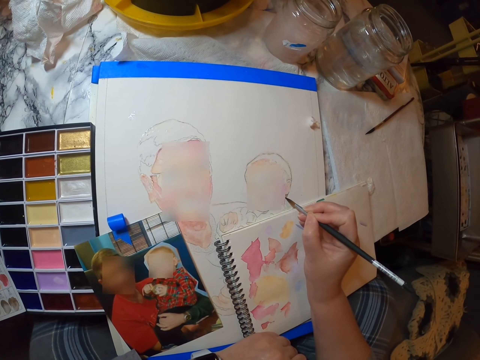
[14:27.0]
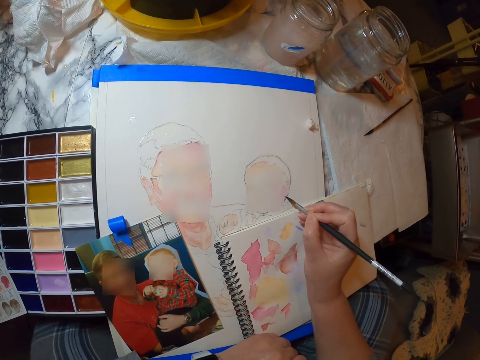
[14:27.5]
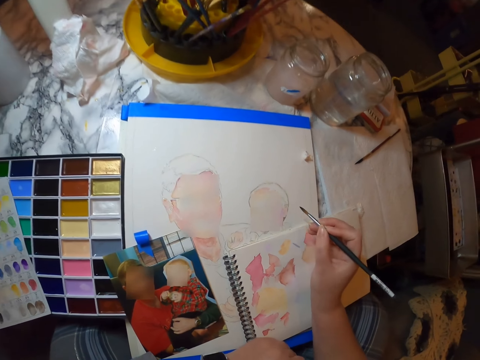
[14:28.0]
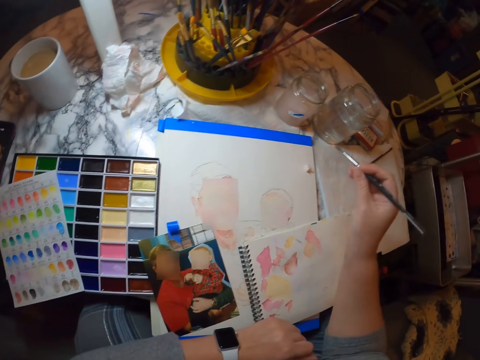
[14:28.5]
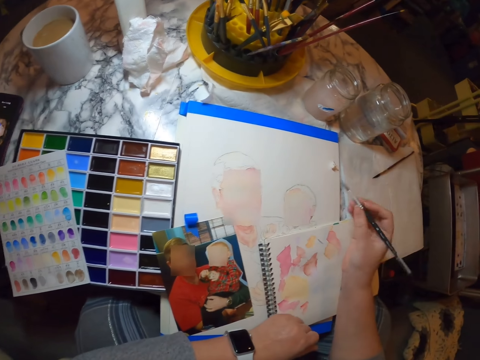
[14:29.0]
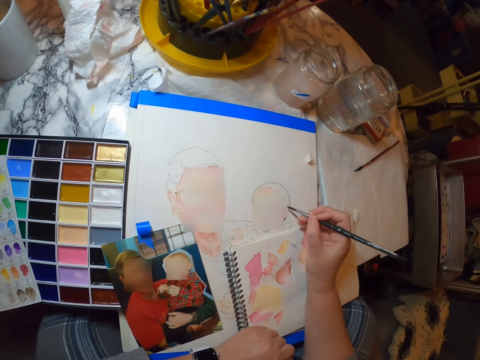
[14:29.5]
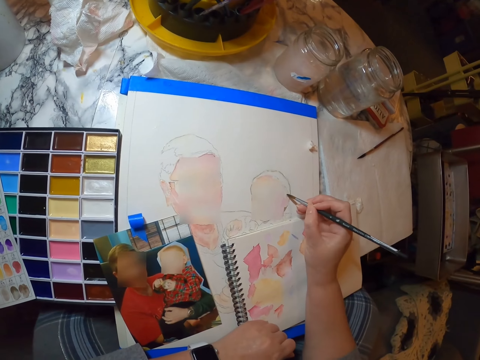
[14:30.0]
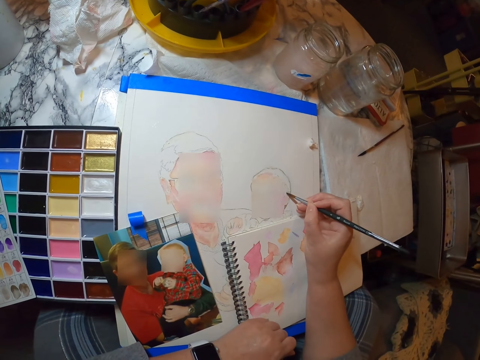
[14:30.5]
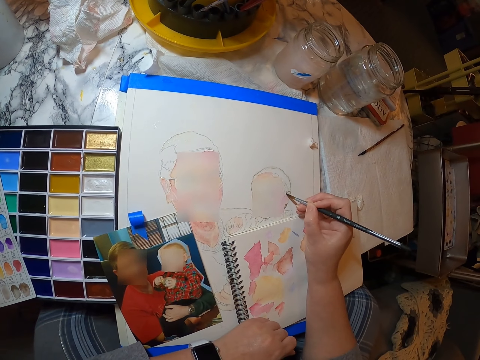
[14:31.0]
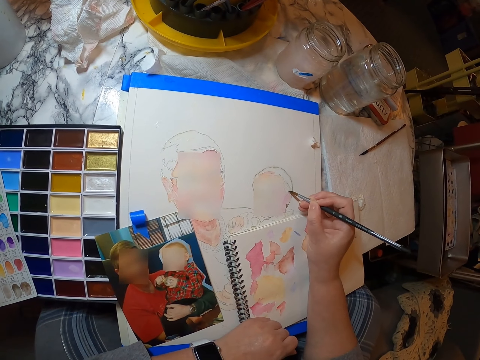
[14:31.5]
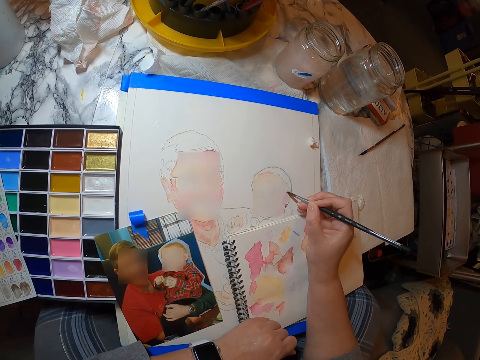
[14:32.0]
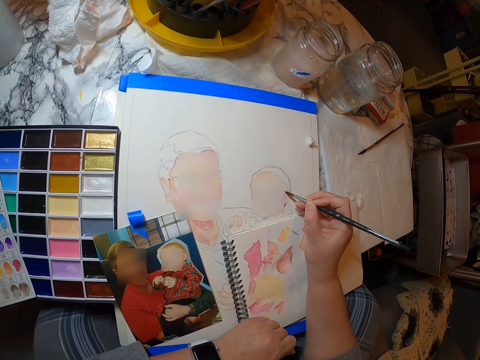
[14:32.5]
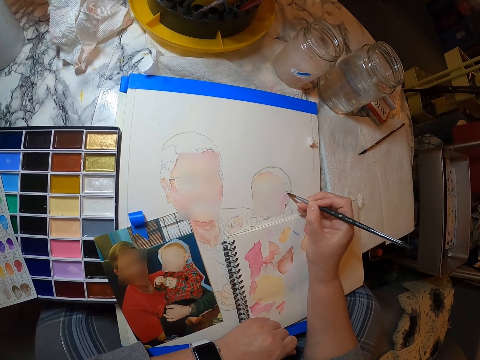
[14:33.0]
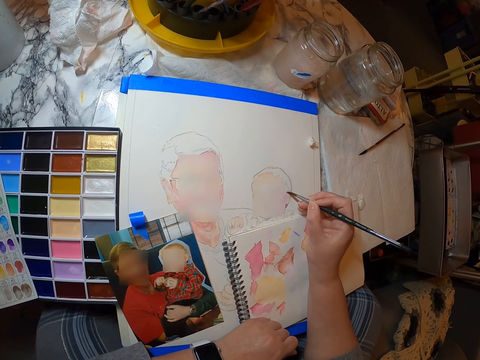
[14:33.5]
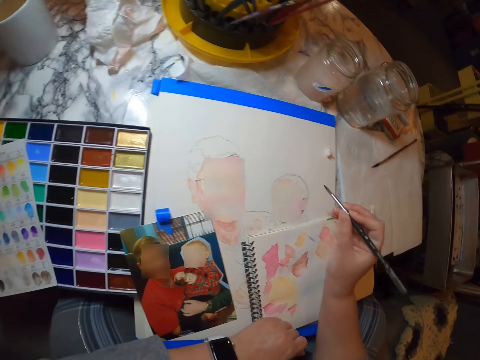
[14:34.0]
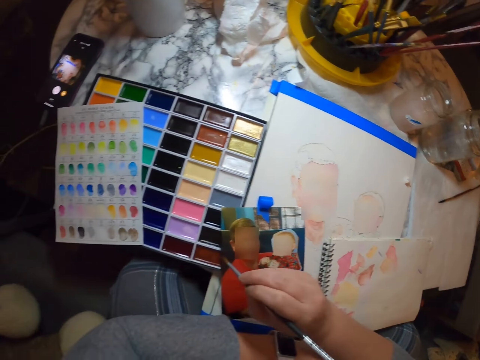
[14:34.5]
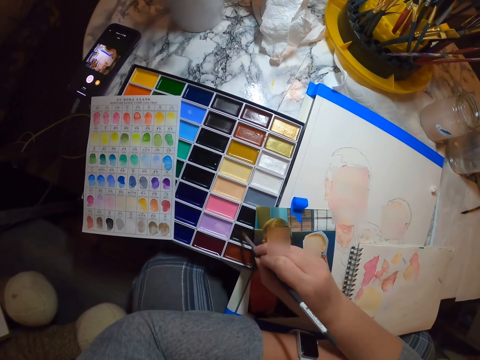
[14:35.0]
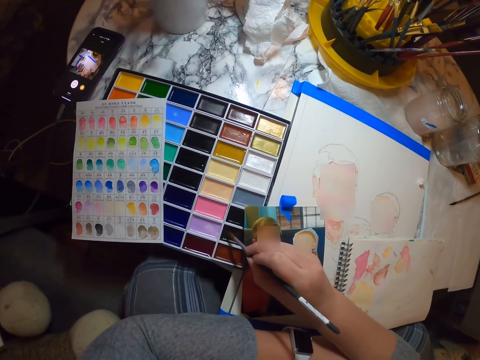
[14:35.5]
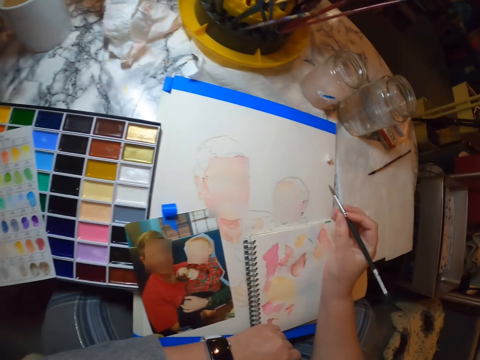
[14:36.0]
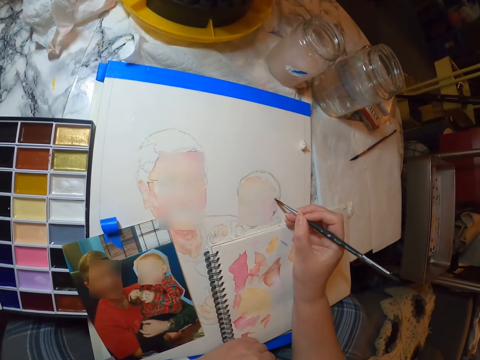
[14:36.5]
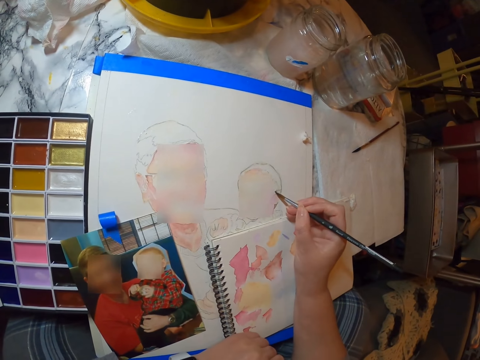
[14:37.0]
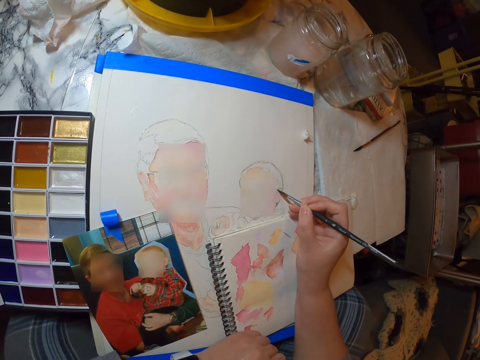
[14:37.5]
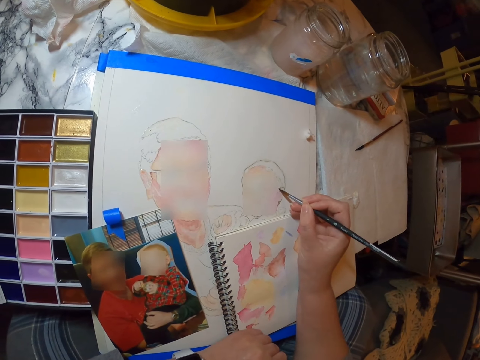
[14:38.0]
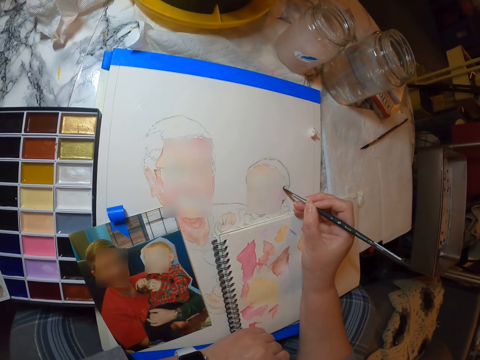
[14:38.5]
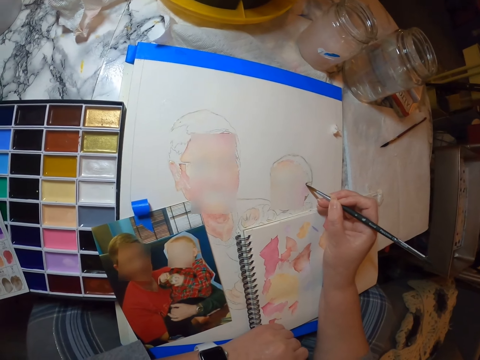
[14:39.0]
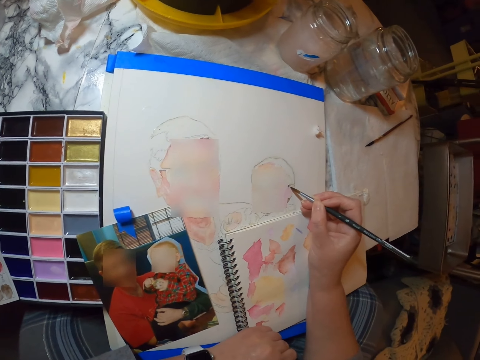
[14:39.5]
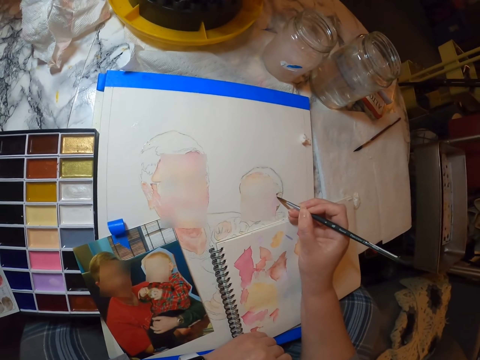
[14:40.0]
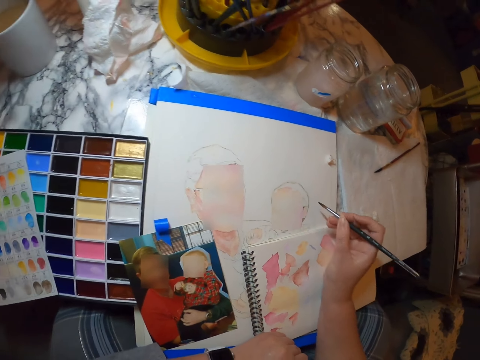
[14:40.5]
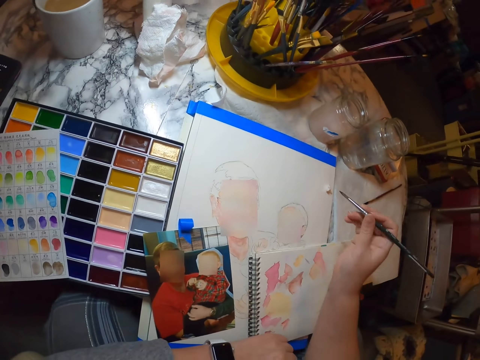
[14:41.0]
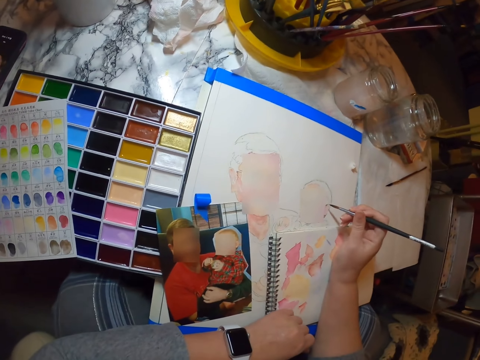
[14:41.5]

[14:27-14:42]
The camera wearer dips the paint brush in the paint palette. They paint.

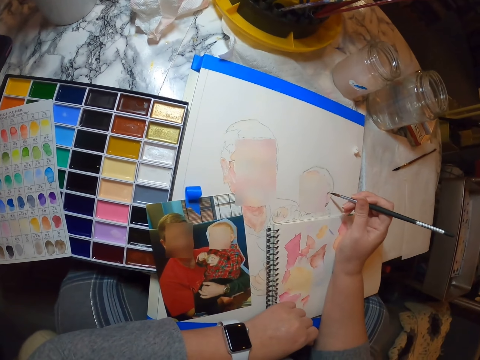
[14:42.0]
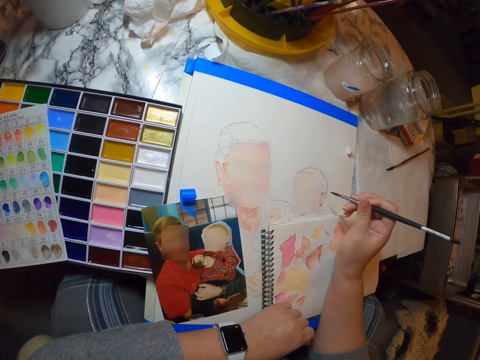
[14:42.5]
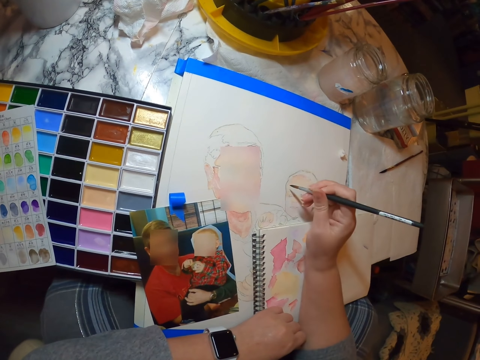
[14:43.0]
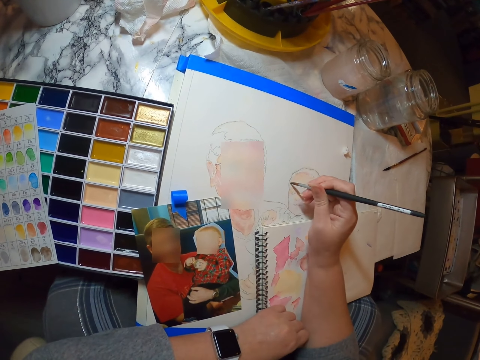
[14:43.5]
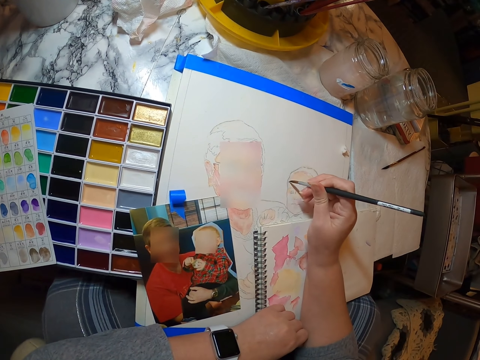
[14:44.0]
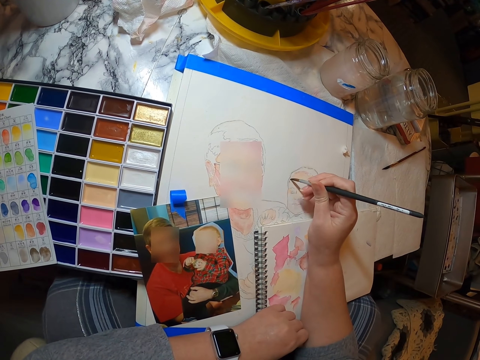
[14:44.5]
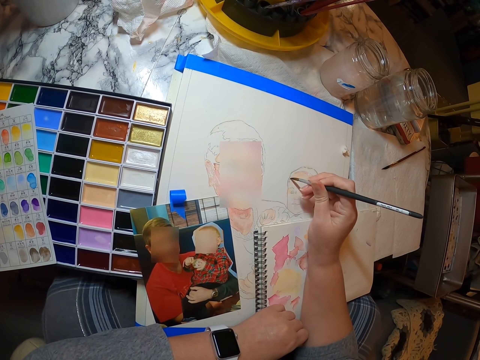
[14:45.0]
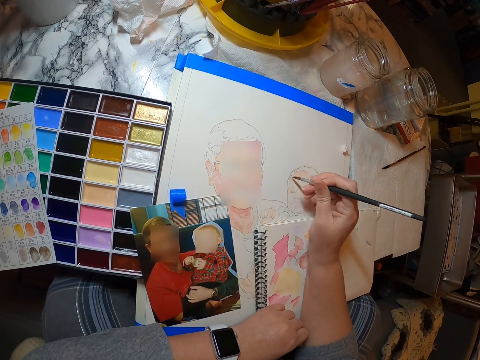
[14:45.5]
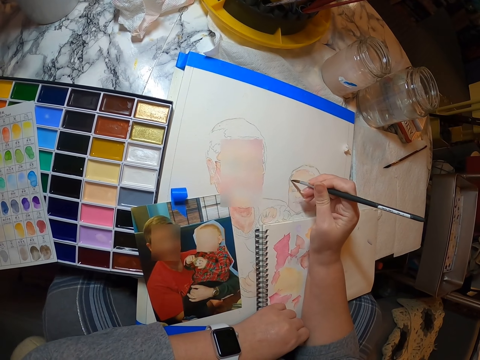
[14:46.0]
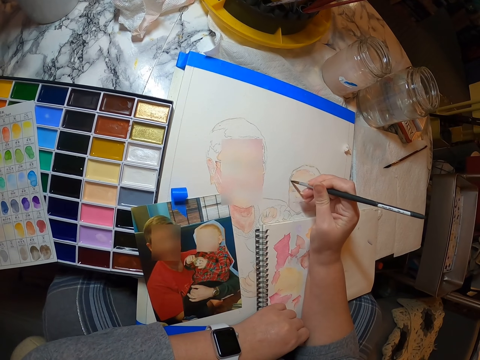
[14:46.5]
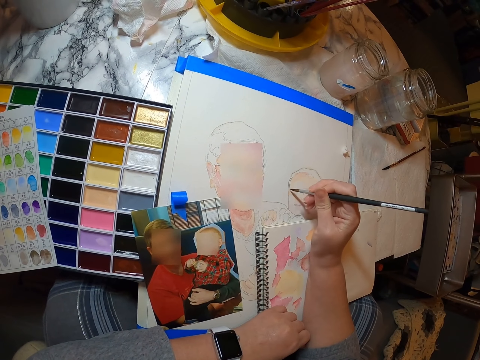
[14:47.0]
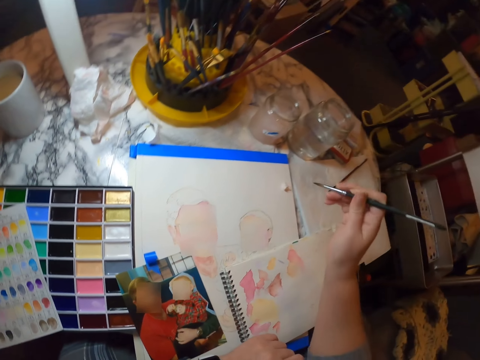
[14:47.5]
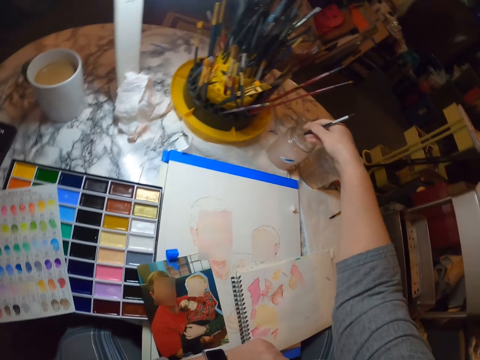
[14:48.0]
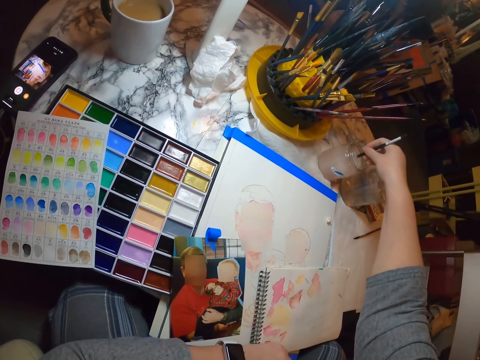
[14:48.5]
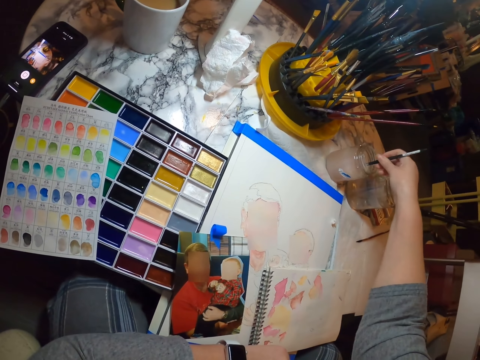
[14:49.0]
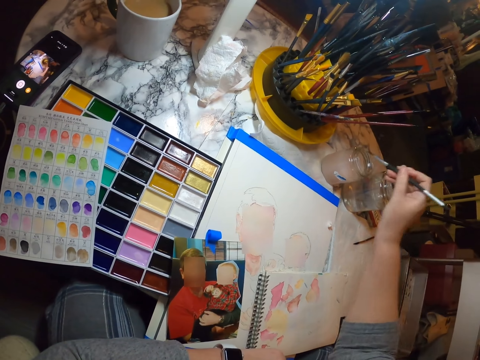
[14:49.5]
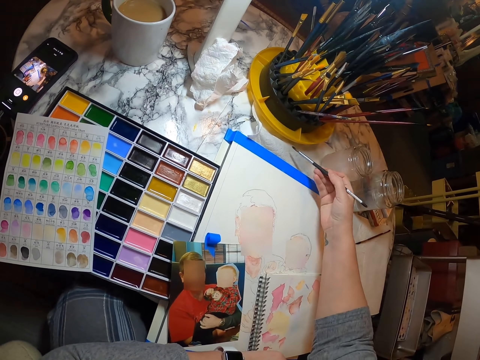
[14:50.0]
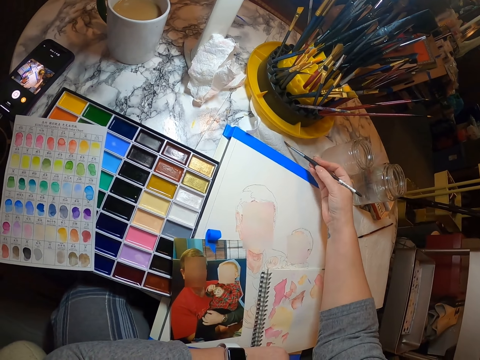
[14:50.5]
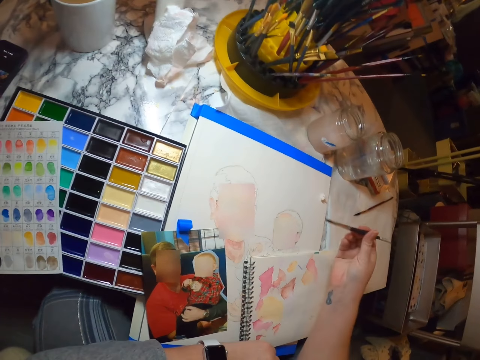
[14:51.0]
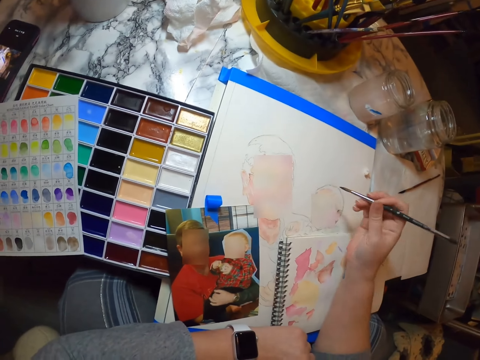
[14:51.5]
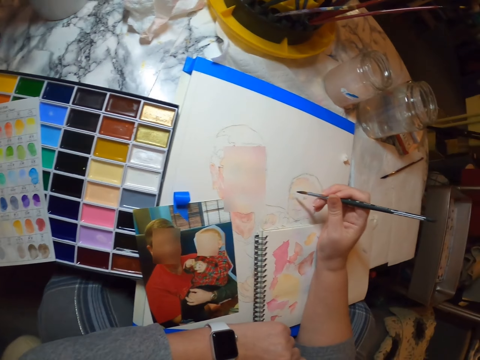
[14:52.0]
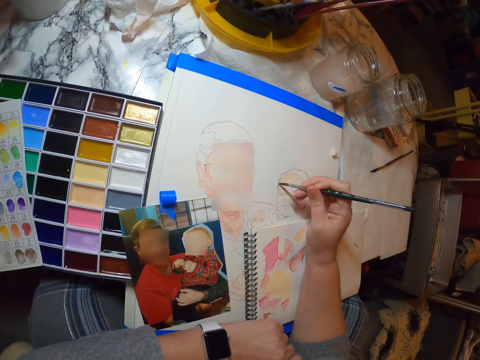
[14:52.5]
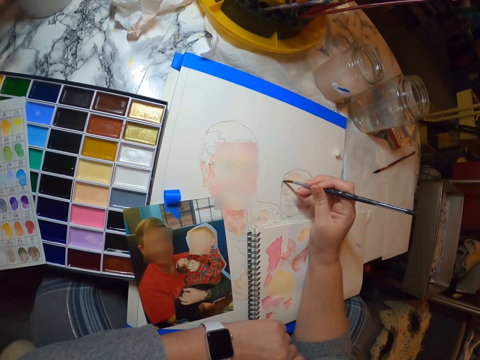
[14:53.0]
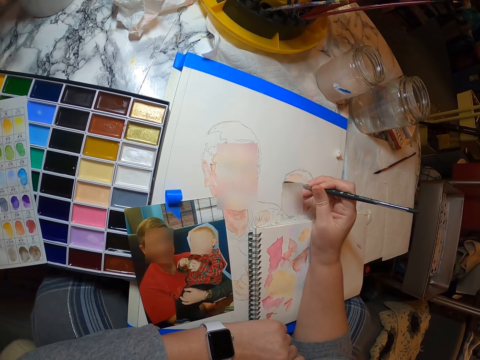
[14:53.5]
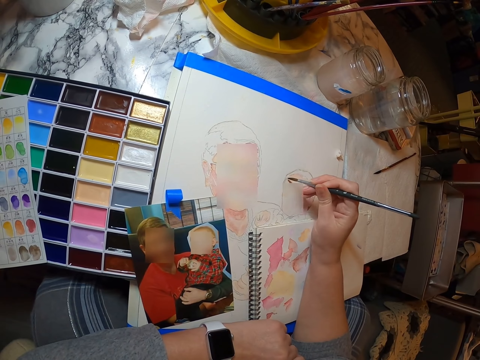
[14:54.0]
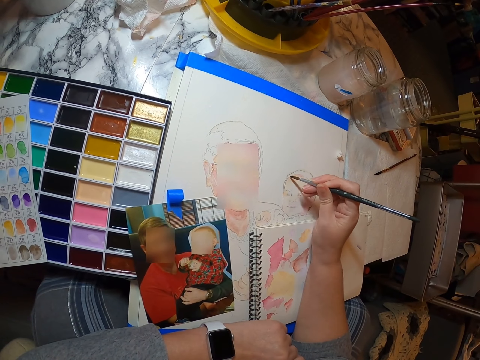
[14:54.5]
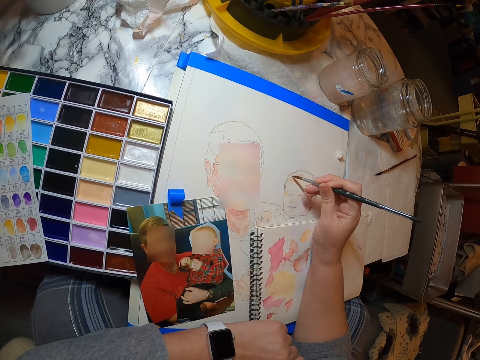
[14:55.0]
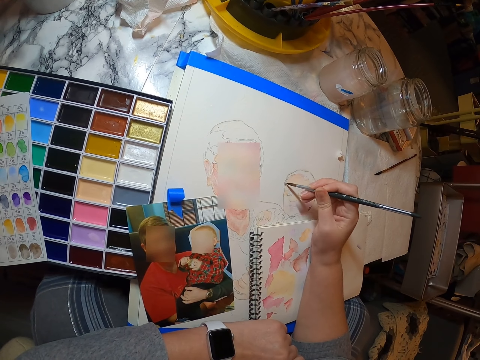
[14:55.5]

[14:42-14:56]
The camera wearer dips the painting brush in the bottle of water. They dry the brush. They paint.
